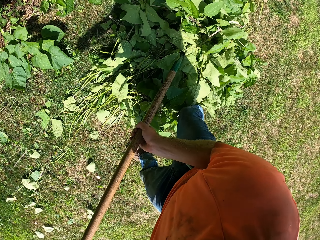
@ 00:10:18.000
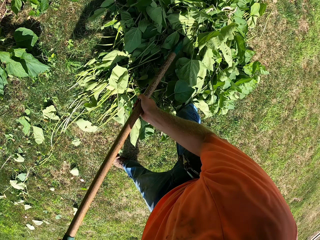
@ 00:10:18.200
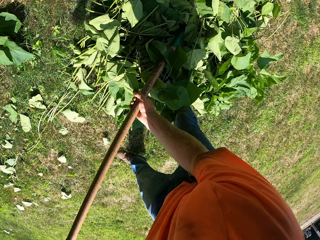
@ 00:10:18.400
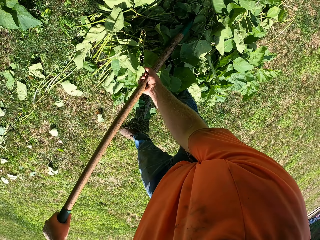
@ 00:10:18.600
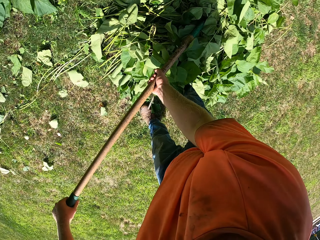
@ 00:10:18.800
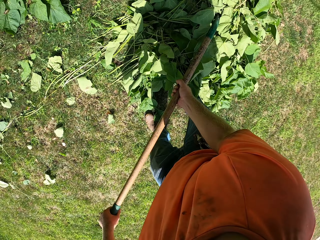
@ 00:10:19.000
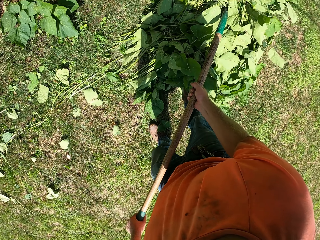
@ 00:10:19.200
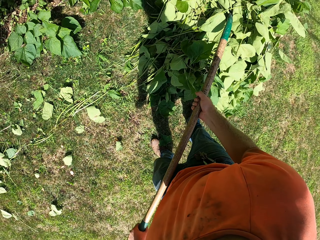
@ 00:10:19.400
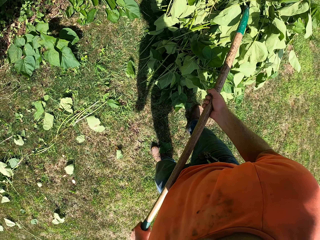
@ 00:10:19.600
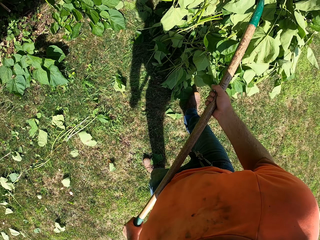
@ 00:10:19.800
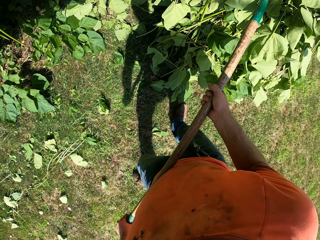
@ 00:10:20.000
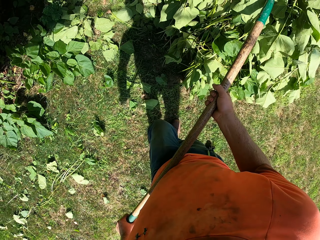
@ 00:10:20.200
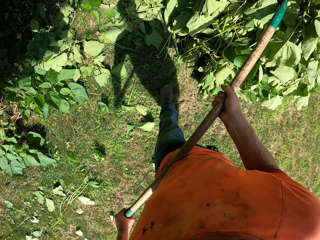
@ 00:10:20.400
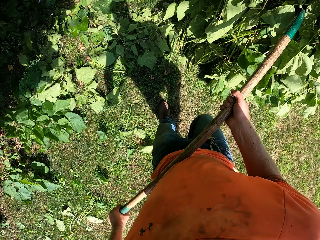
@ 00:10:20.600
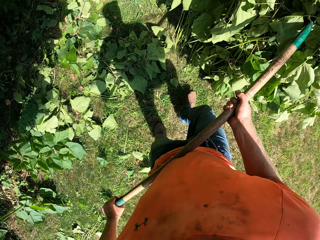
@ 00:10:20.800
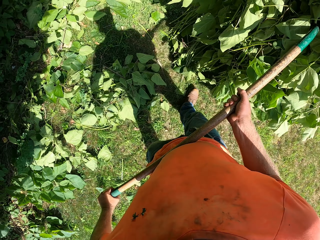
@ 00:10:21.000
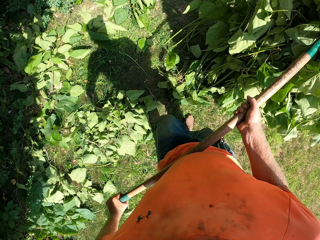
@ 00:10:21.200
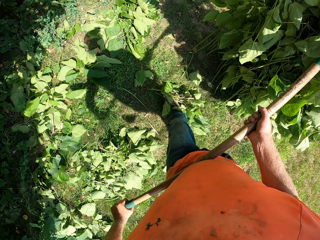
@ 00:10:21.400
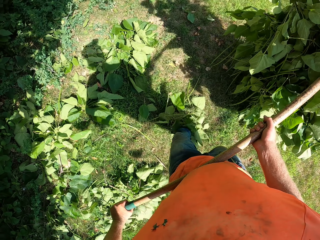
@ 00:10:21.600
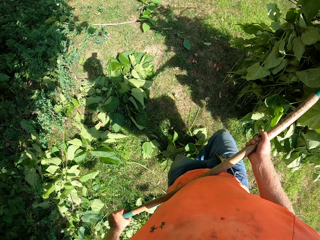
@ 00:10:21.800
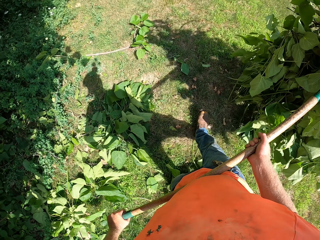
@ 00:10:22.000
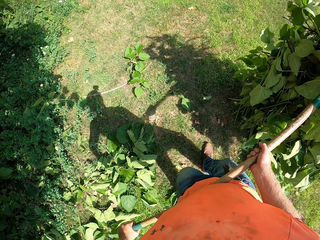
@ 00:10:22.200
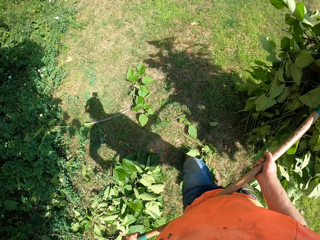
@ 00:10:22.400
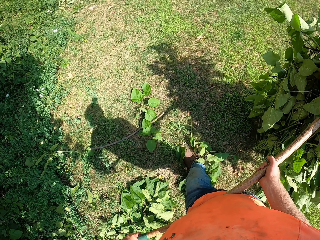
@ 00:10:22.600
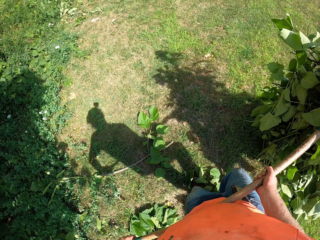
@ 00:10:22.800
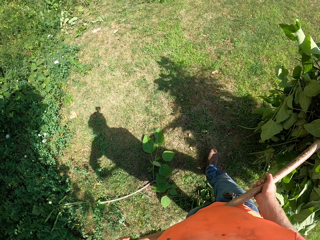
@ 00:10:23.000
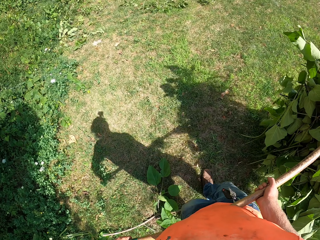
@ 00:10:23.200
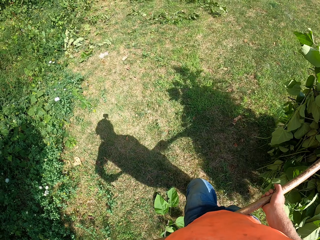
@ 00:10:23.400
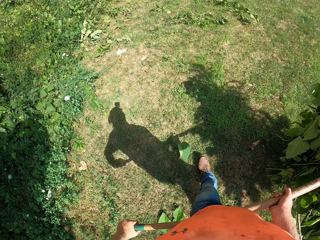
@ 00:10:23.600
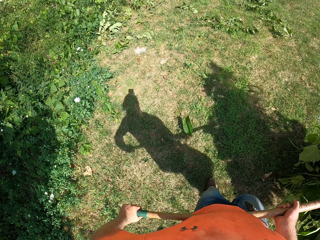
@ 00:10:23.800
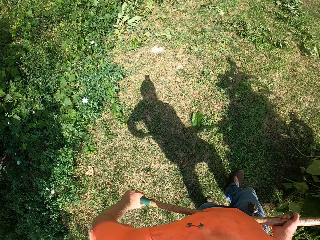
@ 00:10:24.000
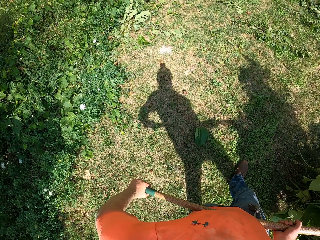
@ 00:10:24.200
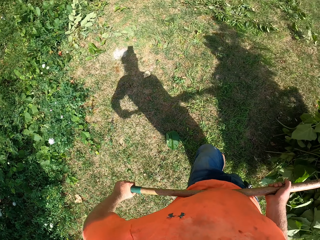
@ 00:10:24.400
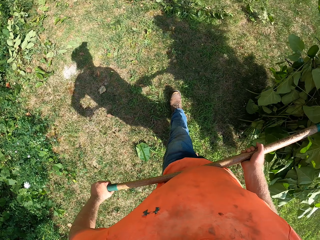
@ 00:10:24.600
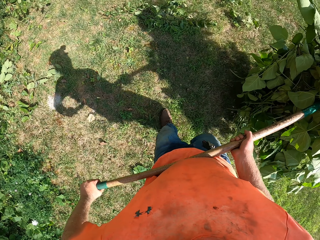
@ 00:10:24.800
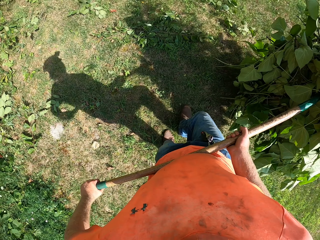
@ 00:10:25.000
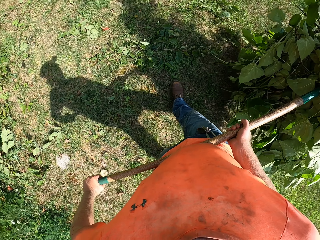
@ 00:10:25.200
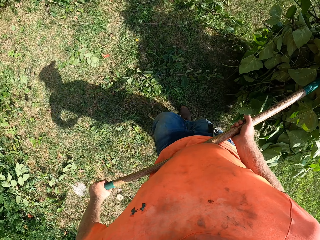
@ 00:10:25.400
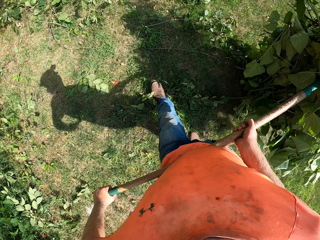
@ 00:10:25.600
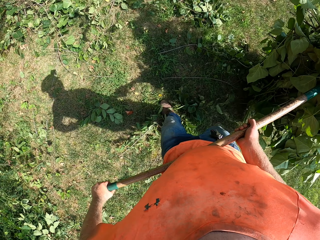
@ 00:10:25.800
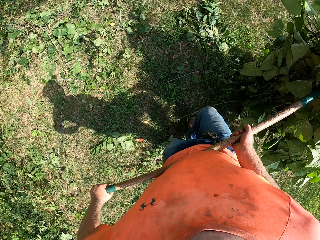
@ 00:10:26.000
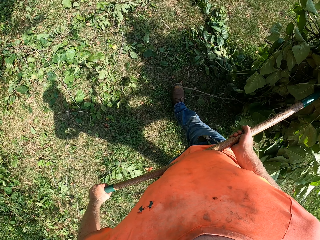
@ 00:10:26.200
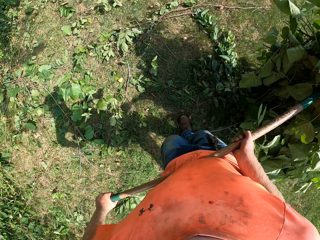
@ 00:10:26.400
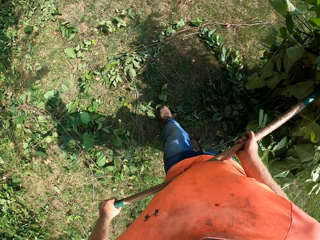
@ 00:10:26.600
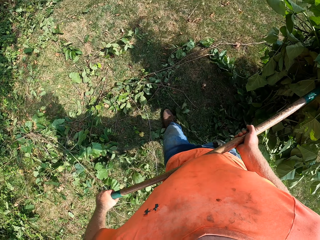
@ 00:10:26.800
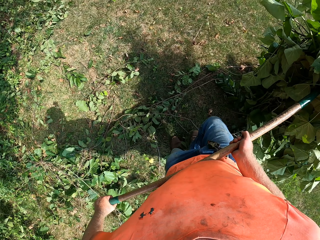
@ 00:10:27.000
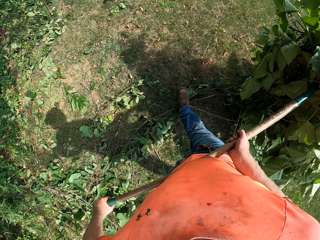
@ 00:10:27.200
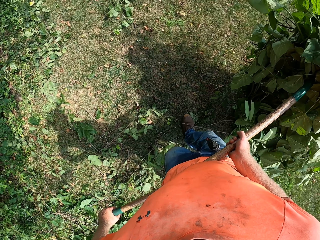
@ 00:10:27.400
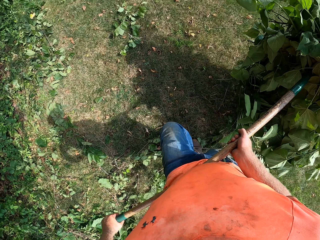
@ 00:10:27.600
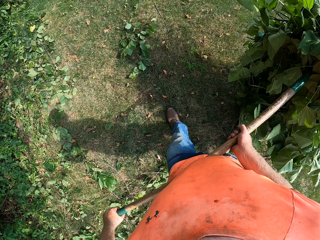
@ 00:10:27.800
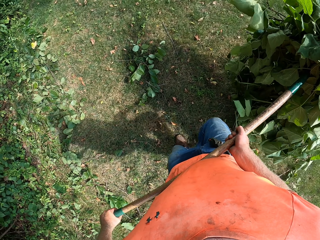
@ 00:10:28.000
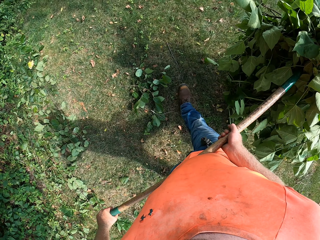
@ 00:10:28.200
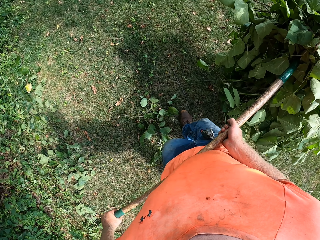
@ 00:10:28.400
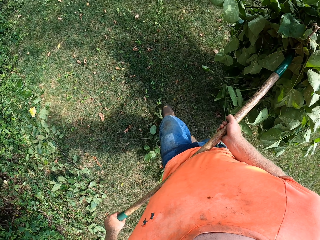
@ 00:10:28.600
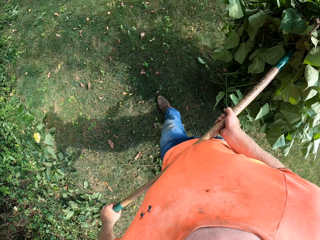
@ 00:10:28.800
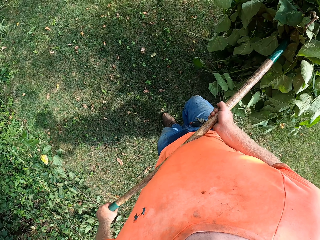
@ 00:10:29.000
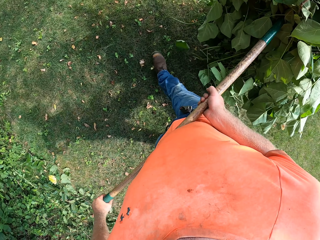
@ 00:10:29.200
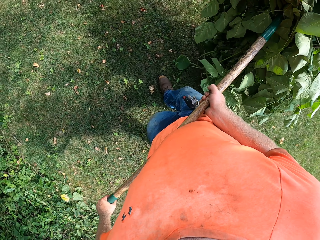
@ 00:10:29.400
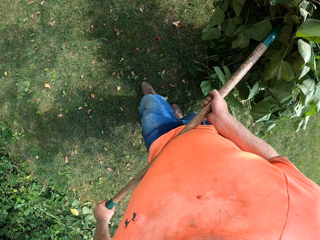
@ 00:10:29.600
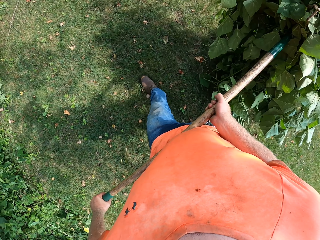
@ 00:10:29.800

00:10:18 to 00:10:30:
The camera wearer carries leaves with a rake.

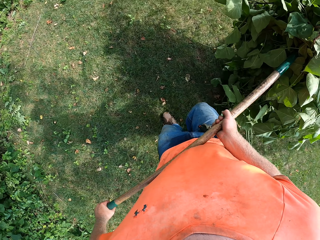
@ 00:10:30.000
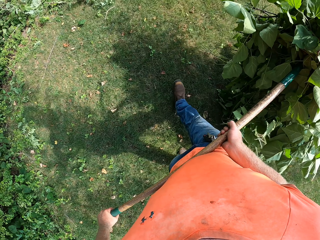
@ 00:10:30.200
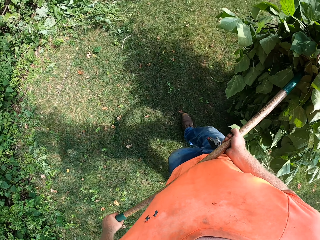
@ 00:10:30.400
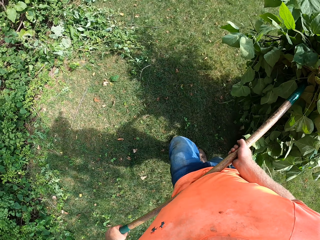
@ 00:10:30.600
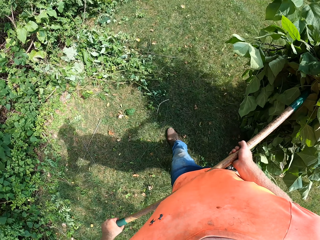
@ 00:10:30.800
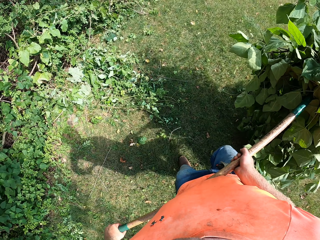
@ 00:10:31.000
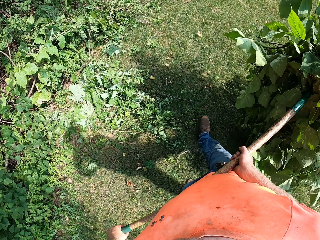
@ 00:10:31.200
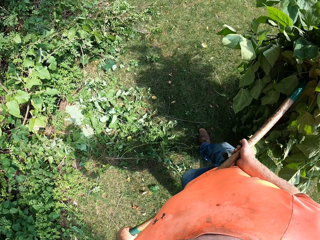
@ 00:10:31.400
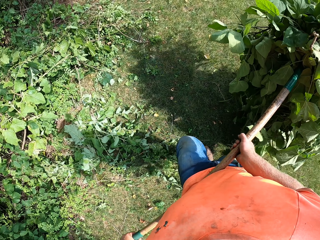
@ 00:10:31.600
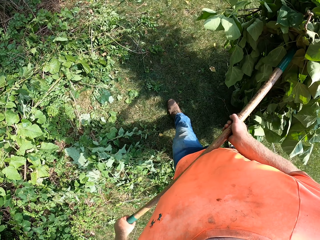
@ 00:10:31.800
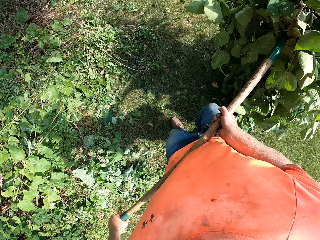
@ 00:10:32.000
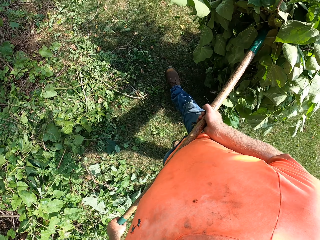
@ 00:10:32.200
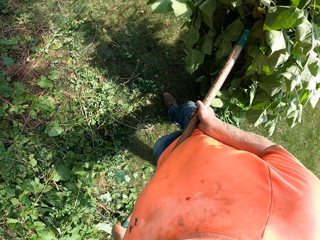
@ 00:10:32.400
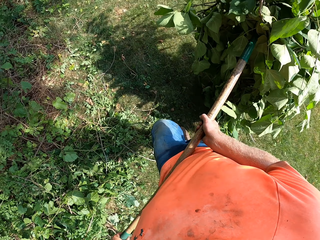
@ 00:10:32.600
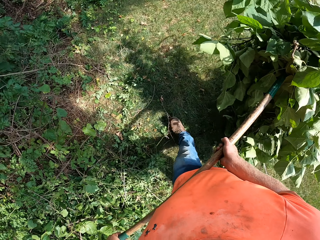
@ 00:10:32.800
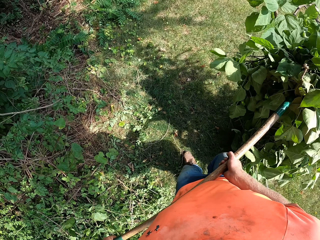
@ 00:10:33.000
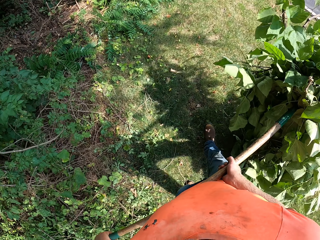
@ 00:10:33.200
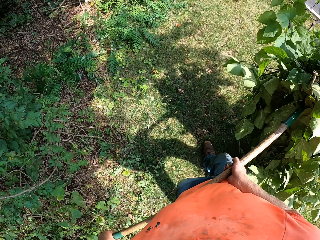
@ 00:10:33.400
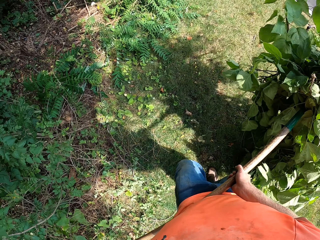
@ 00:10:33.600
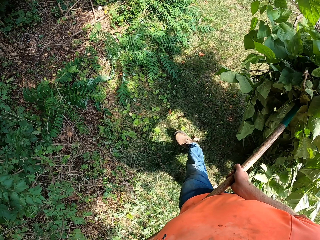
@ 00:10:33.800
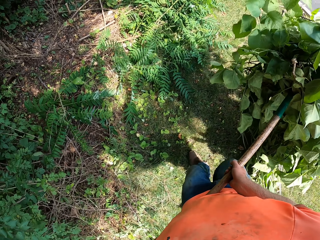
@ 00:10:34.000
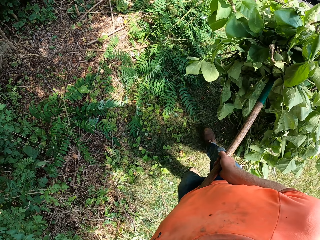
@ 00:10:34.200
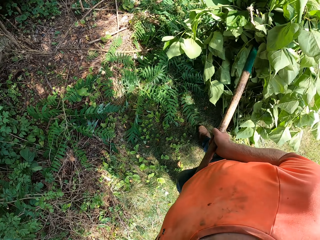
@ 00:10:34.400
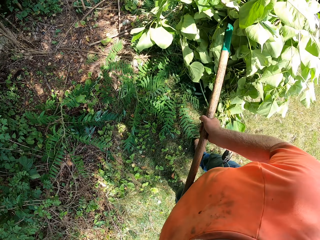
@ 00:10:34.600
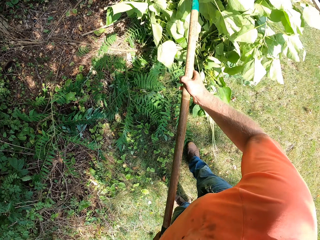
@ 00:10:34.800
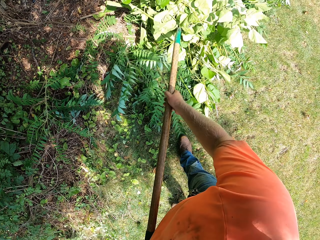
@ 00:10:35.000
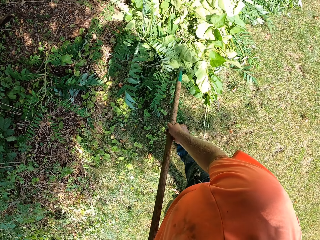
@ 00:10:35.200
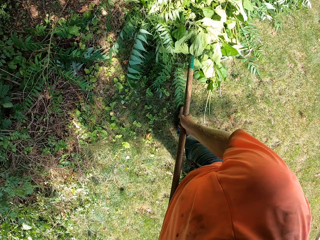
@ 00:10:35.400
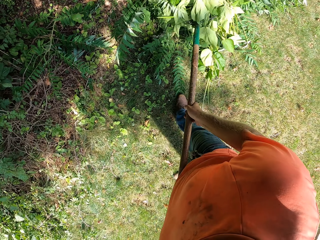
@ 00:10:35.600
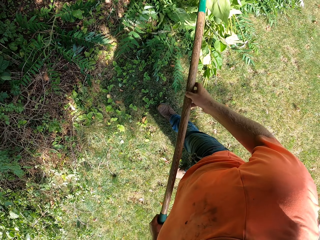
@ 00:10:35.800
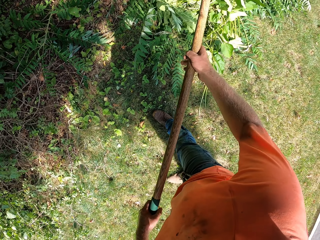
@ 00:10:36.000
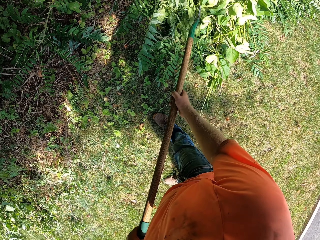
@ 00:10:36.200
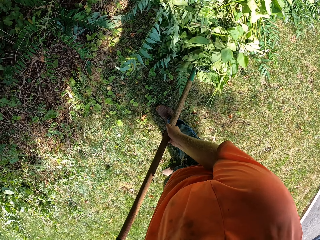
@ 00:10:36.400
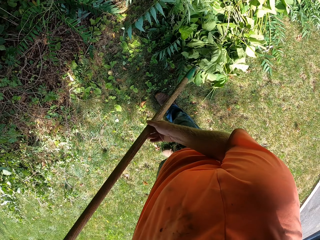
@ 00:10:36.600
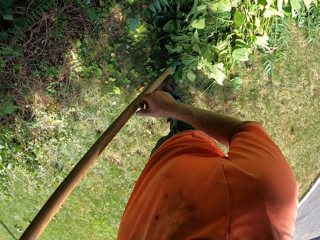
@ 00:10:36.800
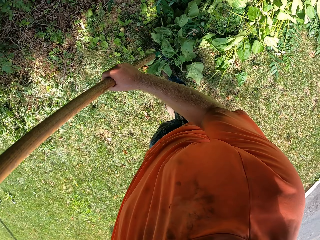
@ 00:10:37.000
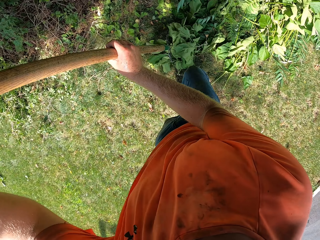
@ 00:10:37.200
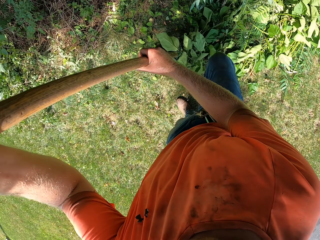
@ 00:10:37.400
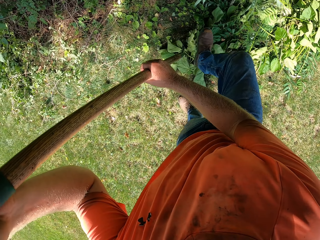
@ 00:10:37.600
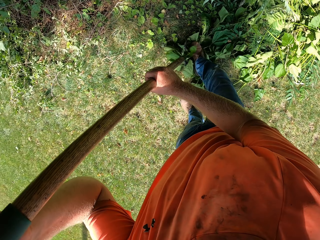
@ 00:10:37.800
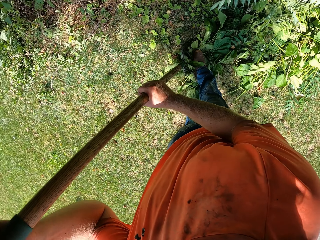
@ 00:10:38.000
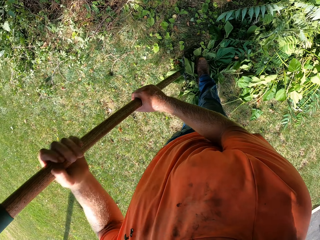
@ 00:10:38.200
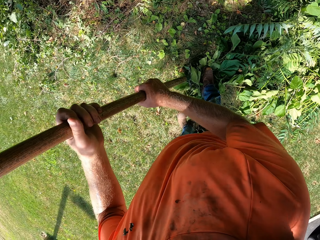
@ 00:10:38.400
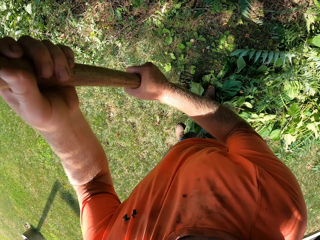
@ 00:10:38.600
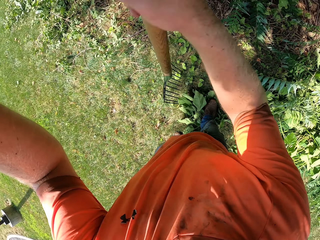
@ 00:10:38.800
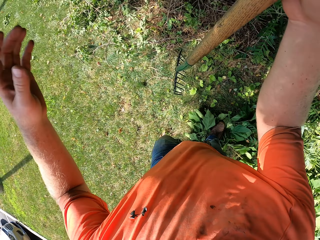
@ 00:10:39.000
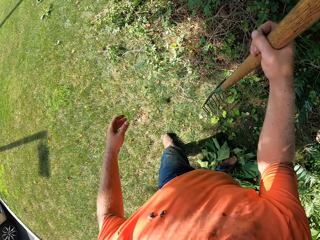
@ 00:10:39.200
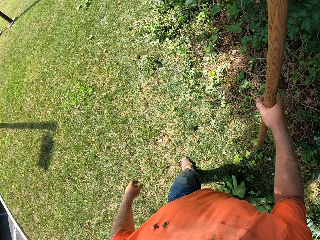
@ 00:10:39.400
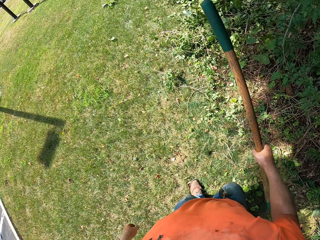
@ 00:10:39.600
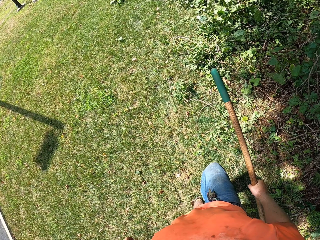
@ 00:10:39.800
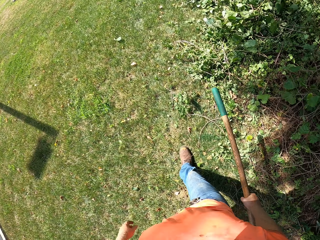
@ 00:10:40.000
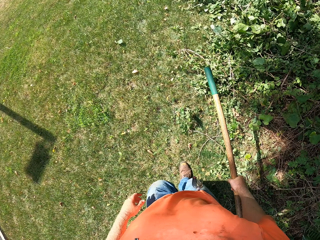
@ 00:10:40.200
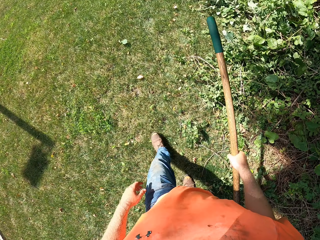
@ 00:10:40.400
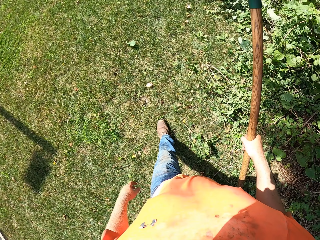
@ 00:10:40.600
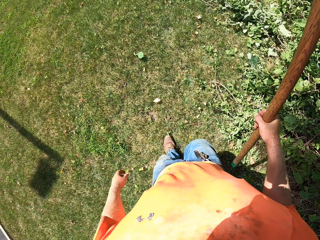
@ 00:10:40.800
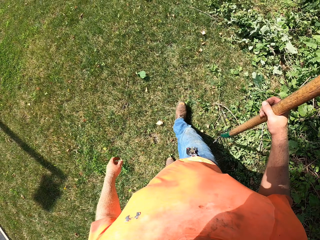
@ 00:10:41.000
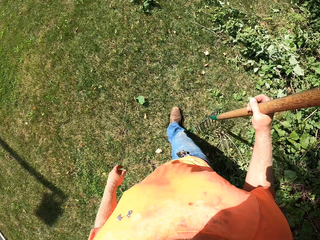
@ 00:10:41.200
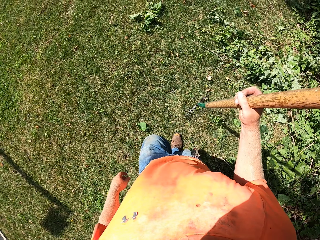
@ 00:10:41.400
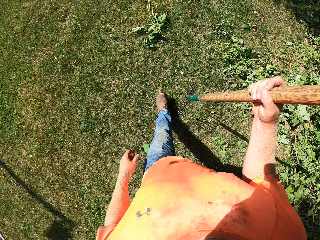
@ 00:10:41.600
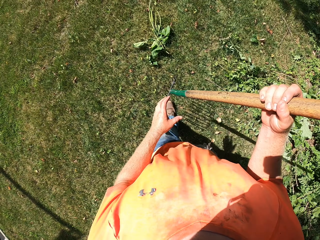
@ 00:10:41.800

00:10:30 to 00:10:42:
The camera wearer puts the leaves on the ground. He steps on the rake with his right leg. He removes leaves from the rake with a shoe.
